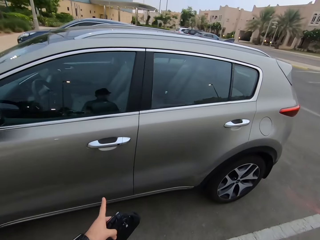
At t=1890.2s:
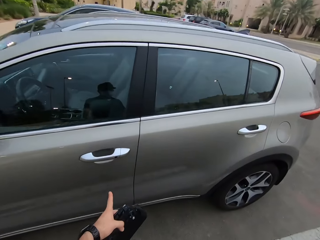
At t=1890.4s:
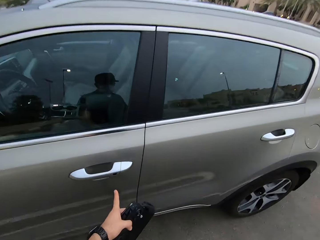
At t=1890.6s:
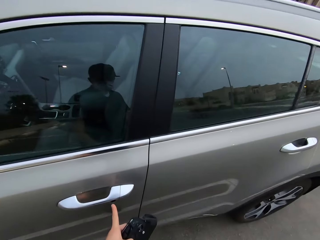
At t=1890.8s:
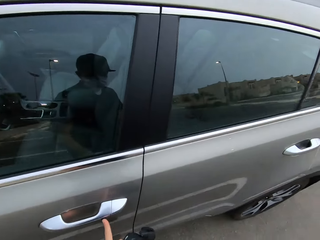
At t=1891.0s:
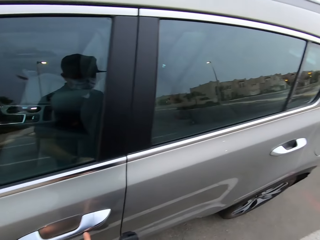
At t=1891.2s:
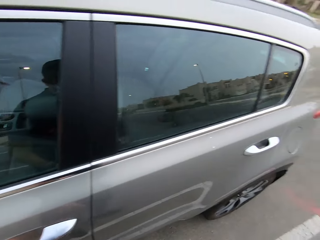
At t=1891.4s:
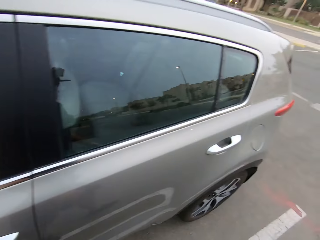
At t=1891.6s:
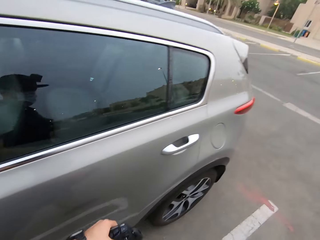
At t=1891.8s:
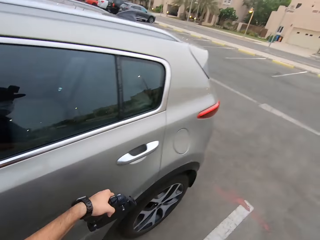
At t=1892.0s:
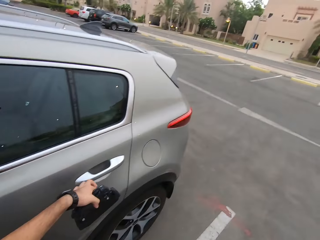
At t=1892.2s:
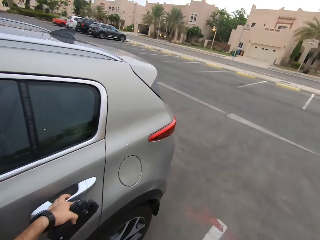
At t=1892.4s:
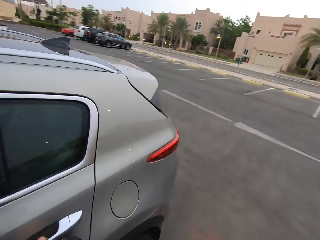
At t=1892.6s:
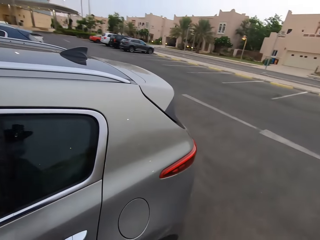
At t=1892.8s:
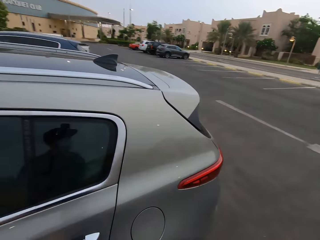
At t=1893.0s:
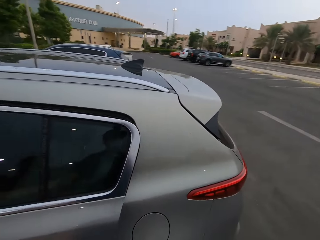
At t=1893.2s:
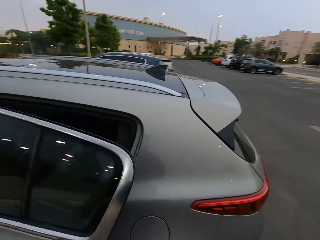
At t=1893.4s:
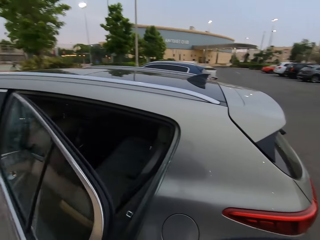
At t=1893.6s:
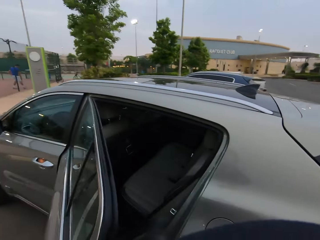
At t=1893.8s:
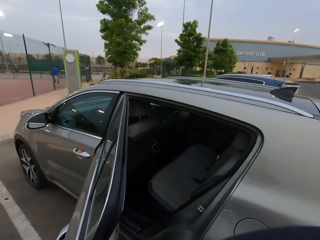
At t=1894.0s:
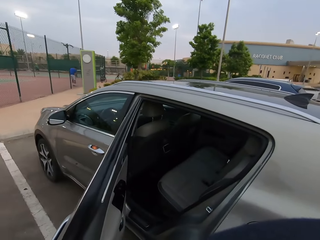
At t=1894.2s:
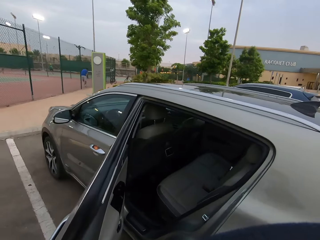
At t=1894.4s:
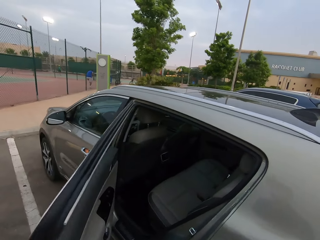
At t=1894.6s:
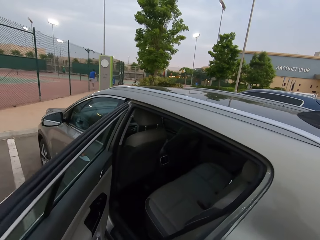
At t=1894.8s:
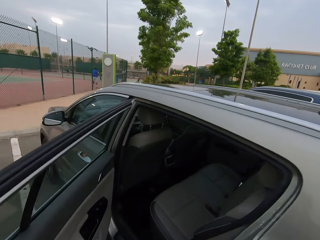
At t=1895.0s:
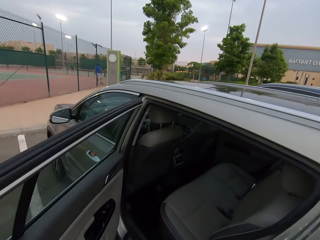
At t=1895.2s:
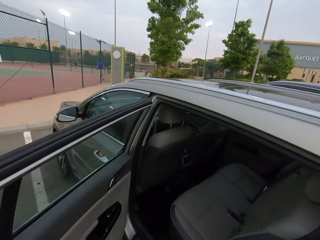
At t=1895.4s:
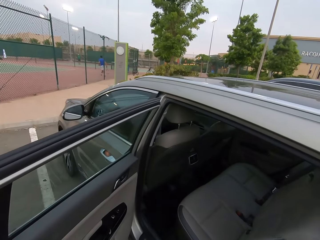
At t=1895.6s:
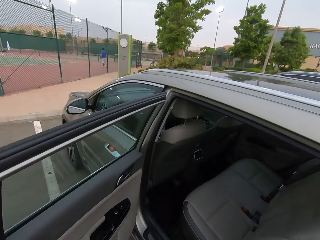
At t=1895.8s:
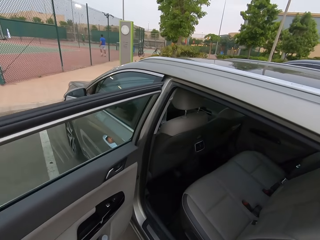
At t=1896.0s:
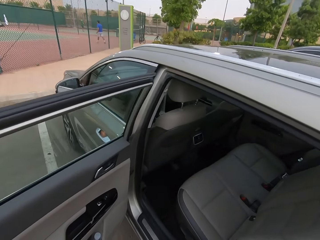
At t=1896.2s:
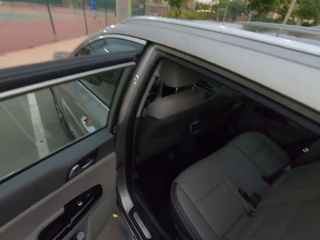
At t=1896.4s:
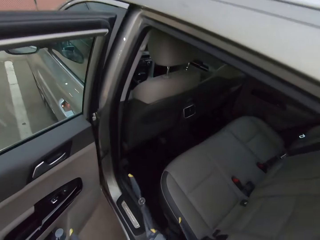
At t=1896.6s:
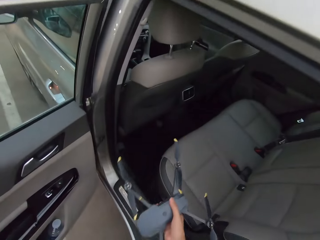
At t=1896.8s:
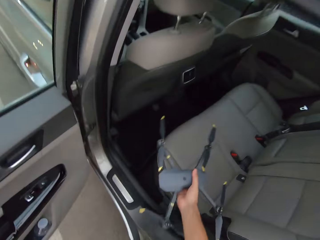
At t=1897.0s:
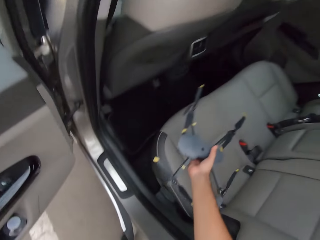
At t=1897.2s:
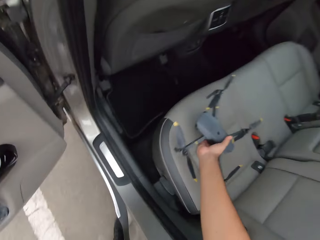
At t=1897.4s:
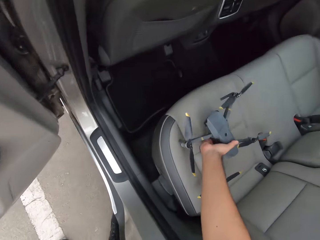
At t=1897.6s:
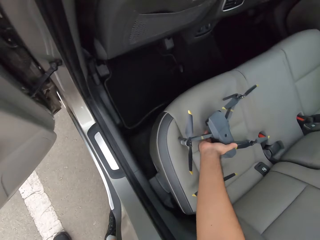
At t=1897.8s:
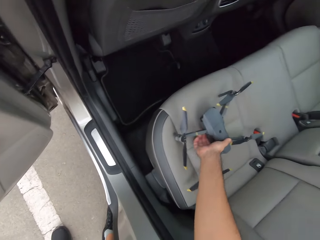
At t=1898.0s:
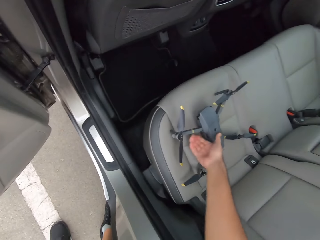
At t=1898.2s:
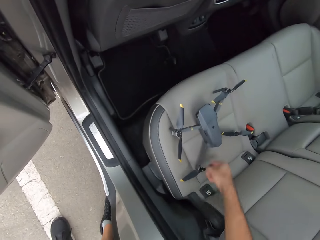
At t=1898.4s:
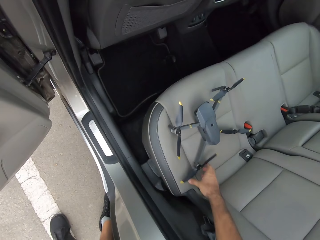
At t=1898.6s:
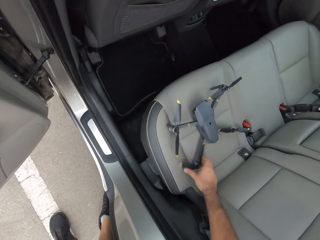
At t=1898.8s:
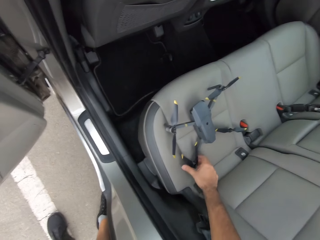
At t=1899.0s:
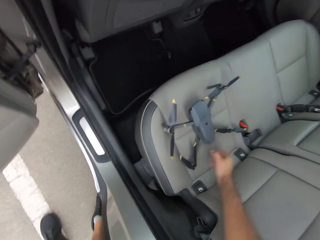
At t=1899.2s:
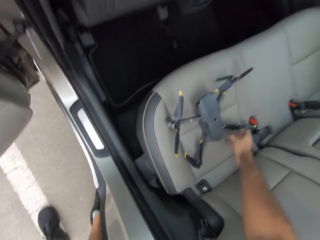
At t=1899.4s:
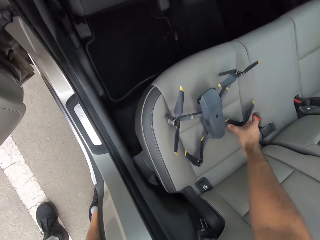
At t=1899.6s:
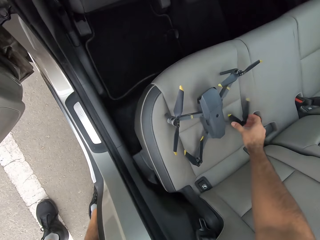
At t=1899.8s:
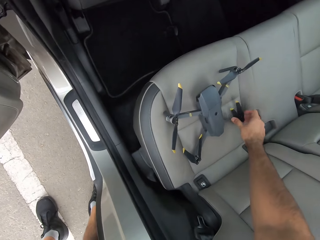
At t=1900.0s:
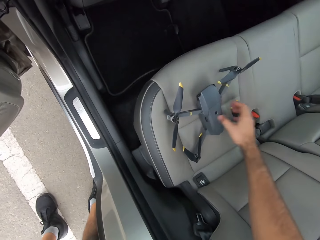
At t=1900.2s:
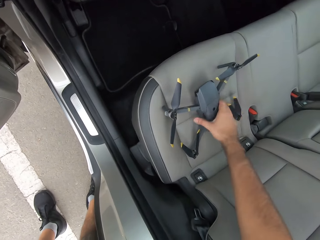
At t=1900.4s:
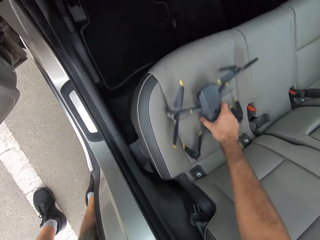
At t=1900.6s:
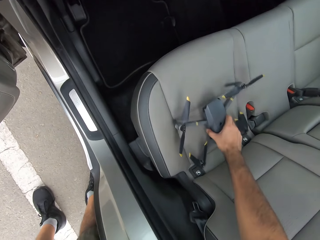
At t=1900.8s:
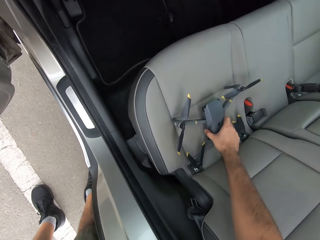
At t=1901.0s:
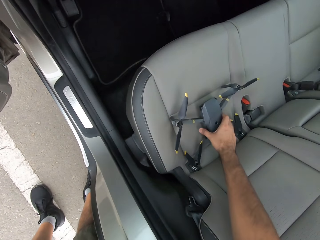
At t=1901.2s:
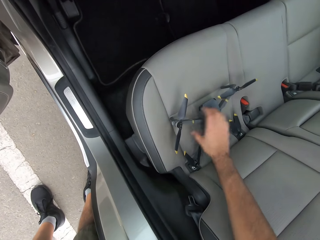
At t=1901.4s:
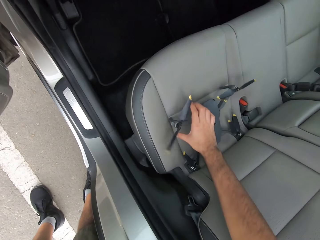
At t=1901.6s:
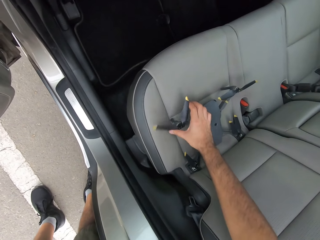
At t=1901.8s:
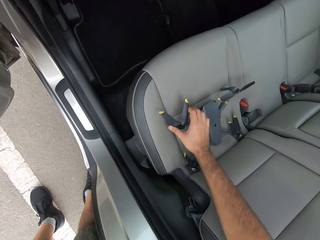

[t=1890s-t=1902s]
The camera wearer points at the car. They touch the front door of the car. They open the back door of the car. They place a drone on the car seat. They fold the drone's propellers.

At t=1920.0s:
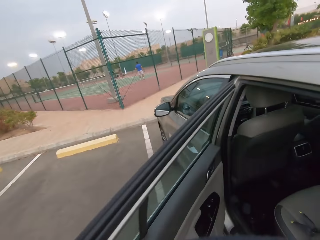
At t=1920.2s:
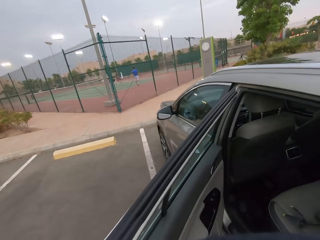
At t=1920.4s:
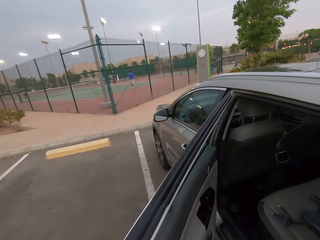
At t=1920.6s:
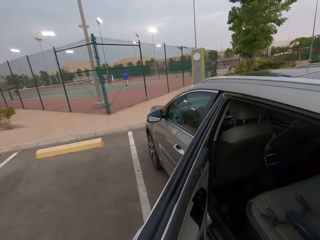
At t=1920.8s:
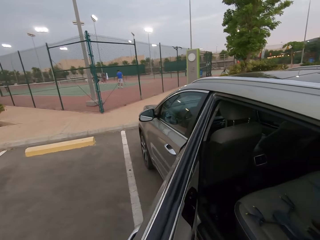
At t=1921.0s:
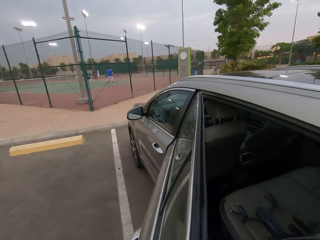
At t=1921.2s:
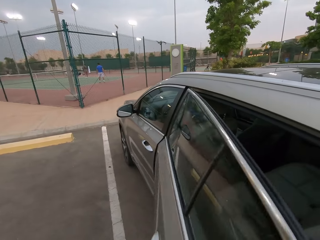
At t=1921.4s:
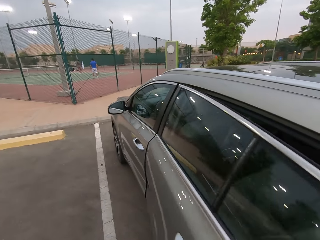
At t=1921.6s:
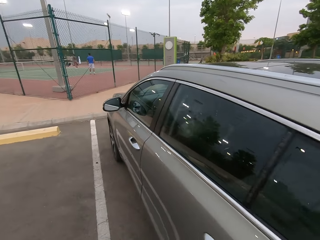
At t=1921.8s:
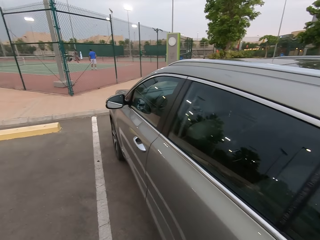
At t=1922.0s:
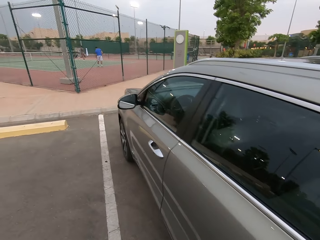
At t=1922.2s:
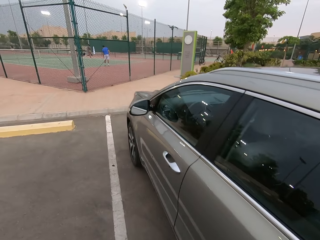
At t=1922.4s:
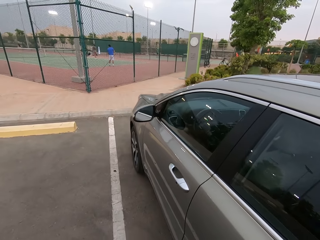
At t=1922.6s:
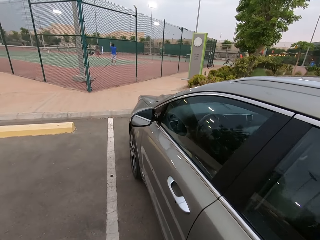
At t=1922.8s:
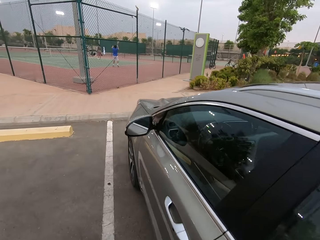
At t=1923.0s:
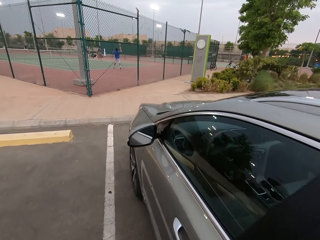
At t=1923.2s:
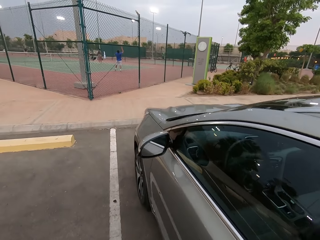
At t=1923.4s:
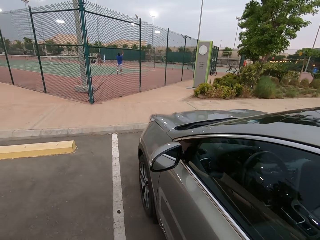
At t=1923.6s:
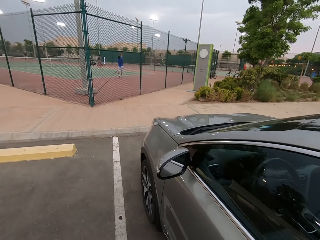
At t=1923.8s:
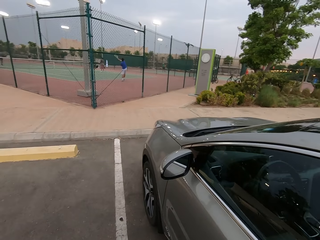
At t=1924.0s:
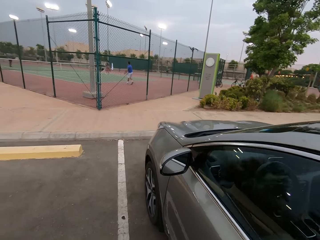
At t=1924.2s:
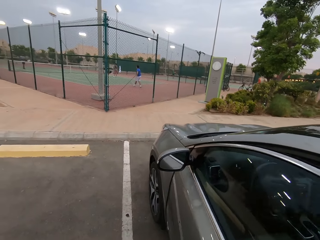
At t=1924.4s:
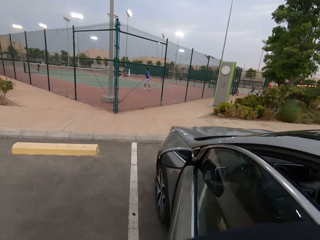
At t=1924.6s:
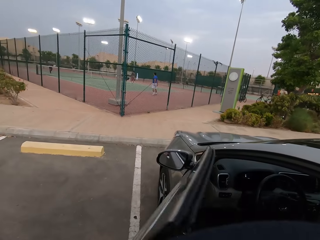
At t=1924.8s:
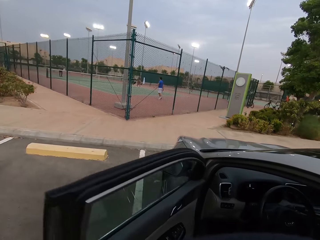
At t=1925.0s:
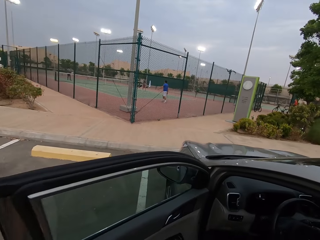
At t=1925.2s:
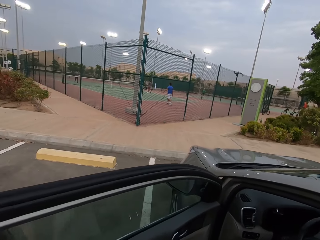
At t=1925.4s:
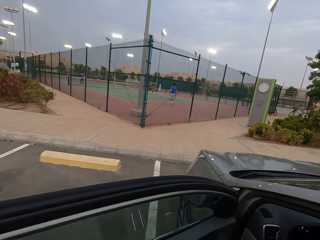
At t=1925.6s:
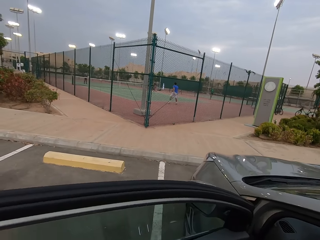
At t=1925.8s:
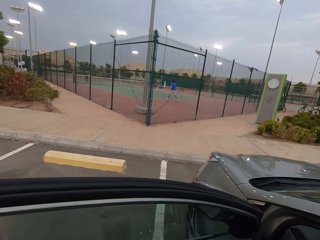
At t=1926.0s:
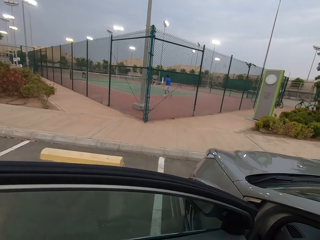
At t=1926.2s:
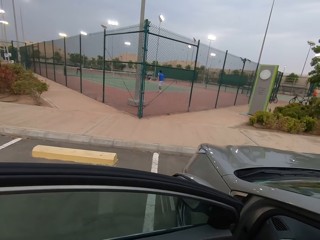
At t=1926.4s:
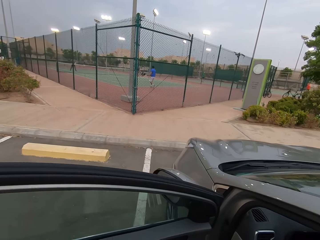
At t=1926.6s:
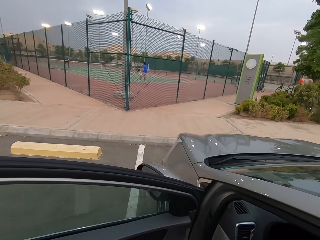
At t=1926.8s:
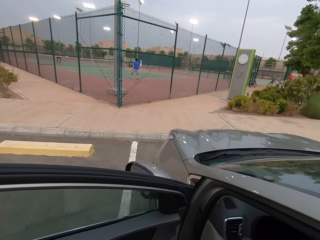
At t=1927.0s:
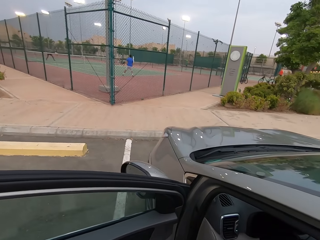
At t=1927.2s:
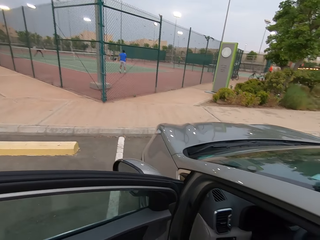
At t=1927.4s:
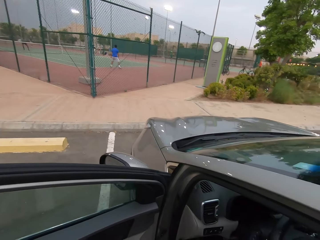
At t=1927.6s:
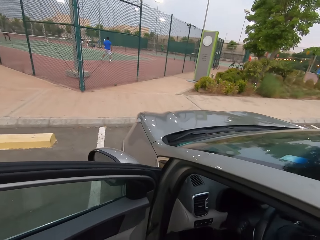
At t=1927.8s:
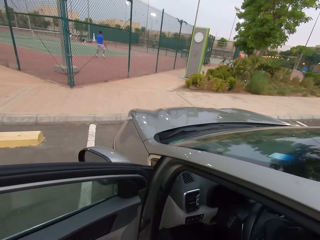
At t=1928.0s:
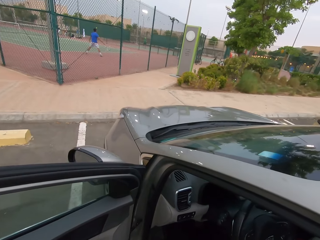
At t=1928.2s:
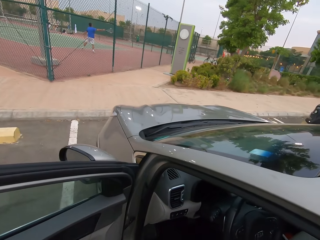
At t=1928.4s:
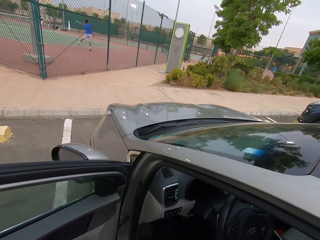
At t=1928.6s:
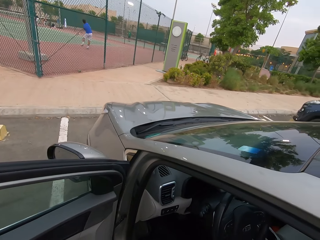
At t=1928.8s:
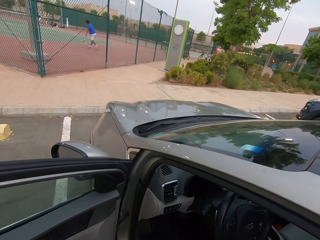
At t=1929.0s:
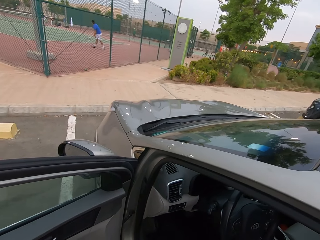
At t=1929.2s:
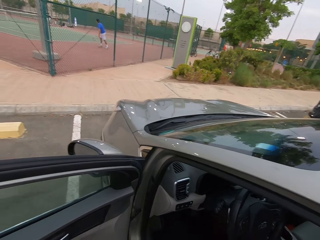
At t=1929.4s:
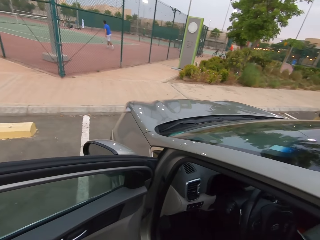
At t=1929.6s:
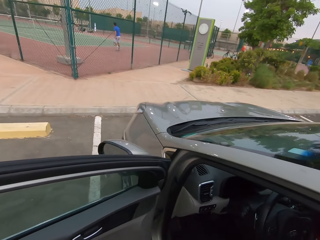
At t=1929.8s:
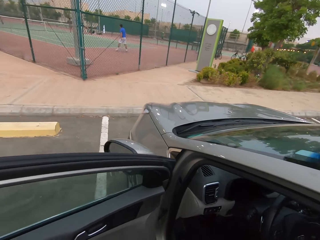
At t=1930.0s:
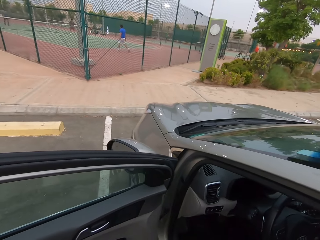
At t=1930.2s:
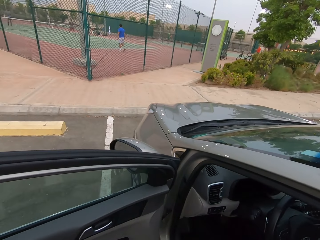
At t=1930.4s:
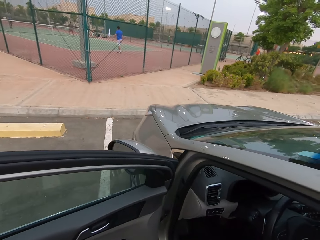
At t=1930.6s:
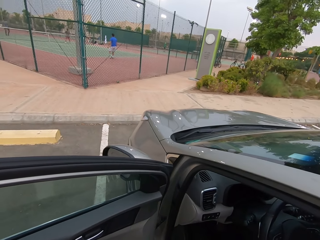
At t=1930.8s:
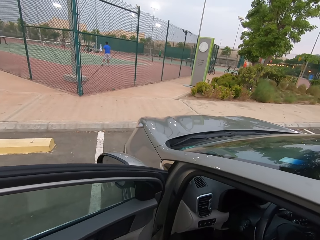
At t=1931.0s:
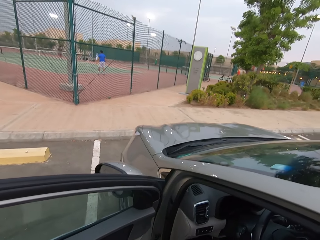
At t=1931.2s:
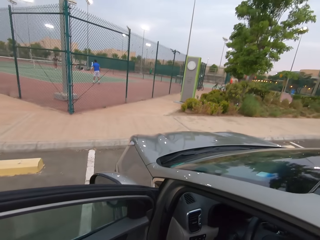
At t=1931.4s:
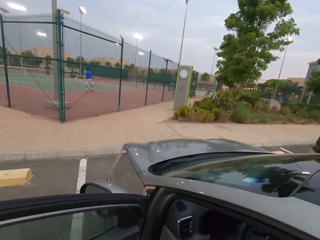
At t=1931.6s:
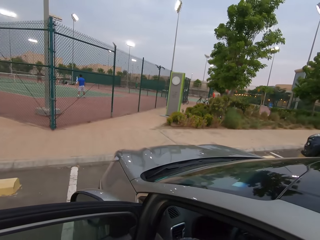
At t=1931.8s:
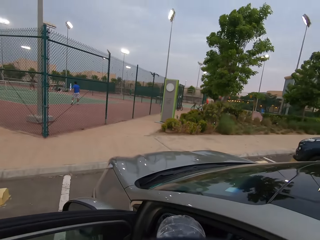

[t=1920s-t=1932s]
The camera wearer closes a car door. They walk around a parking lot. They open the front door of the car. They look around the parking lot.
